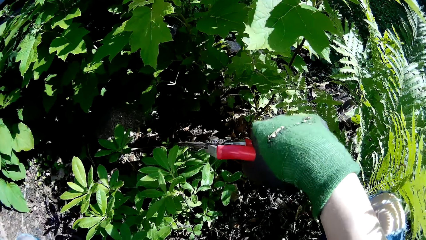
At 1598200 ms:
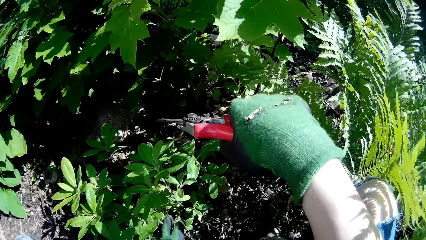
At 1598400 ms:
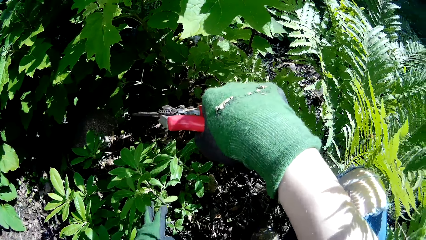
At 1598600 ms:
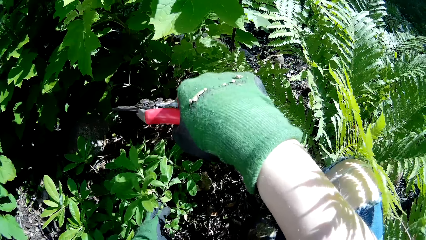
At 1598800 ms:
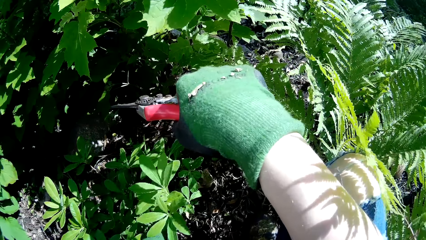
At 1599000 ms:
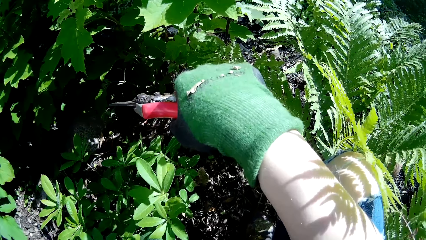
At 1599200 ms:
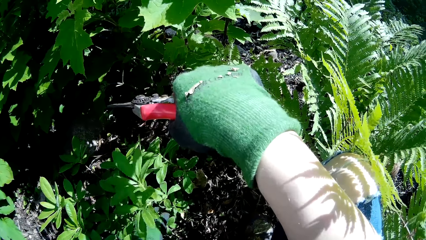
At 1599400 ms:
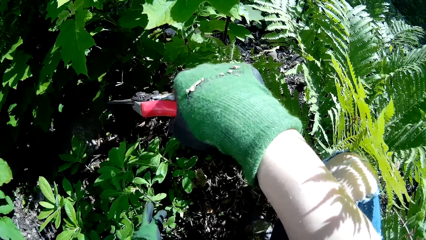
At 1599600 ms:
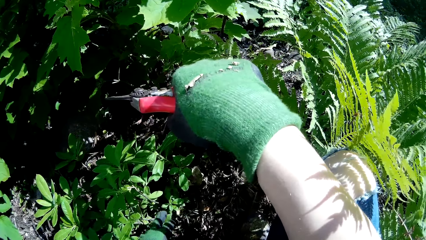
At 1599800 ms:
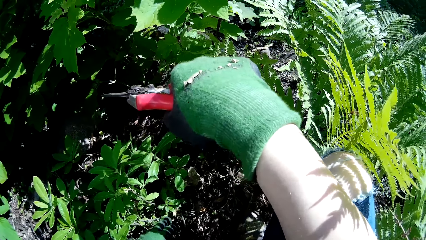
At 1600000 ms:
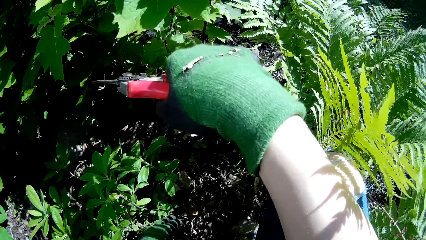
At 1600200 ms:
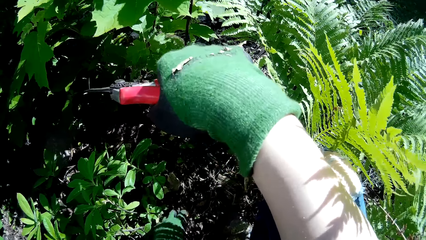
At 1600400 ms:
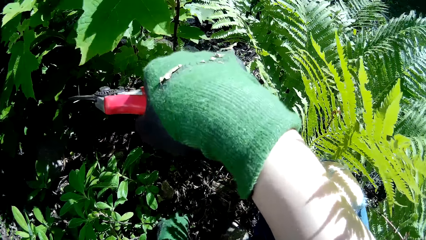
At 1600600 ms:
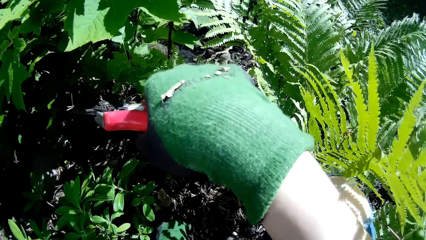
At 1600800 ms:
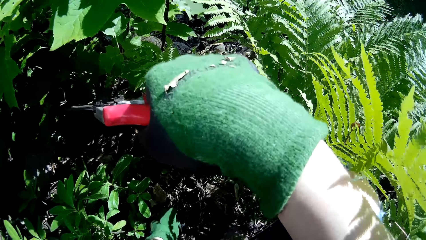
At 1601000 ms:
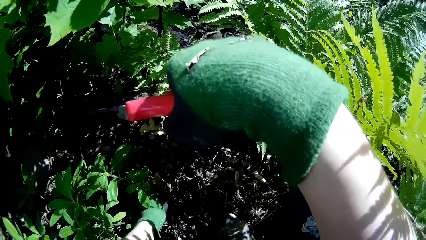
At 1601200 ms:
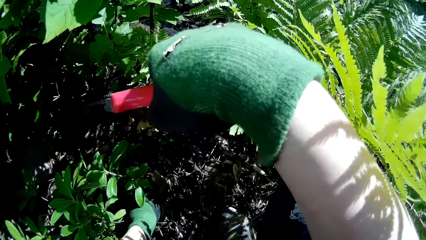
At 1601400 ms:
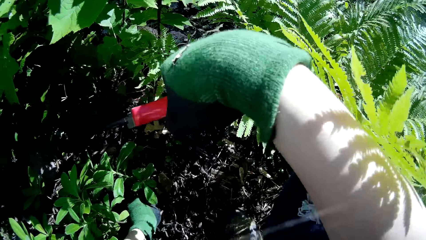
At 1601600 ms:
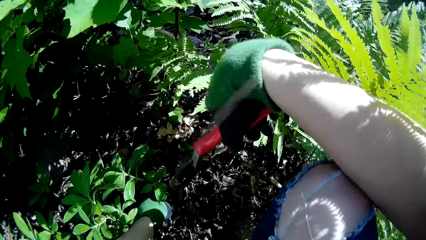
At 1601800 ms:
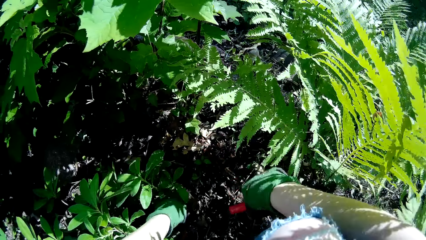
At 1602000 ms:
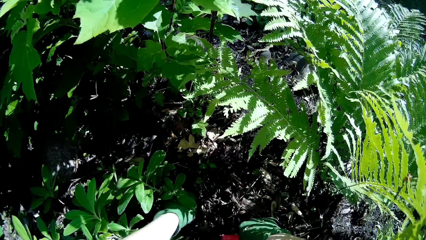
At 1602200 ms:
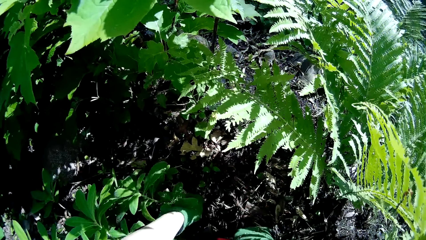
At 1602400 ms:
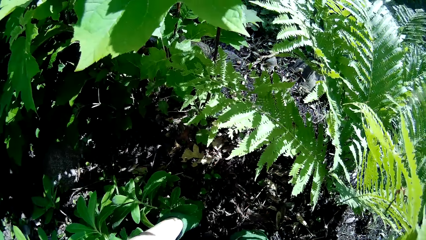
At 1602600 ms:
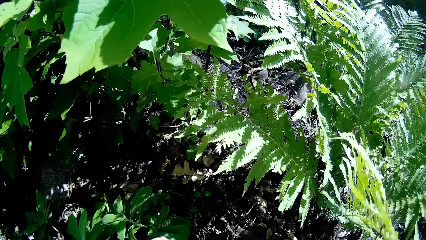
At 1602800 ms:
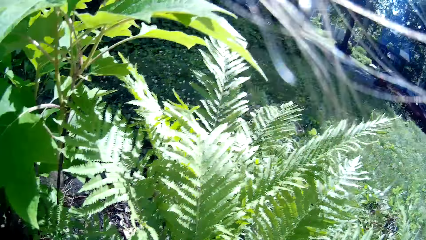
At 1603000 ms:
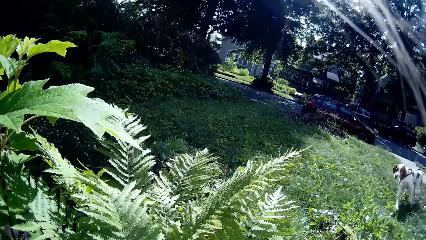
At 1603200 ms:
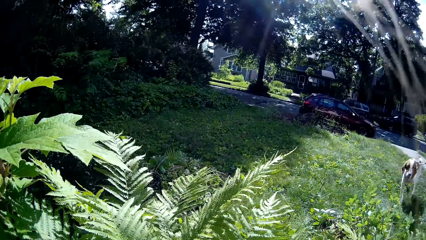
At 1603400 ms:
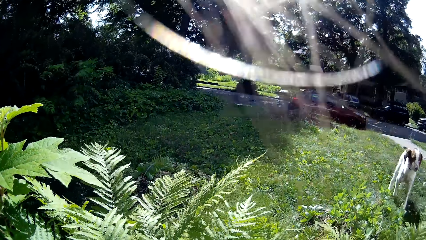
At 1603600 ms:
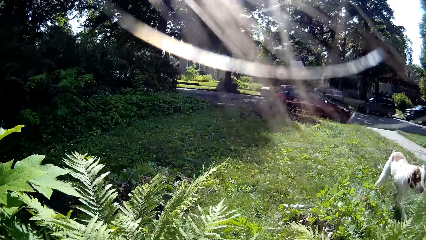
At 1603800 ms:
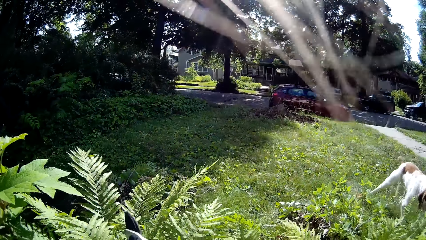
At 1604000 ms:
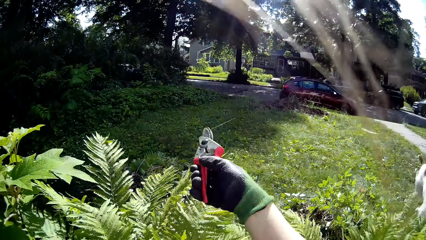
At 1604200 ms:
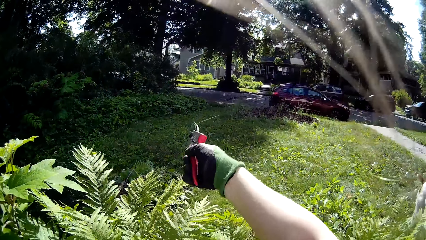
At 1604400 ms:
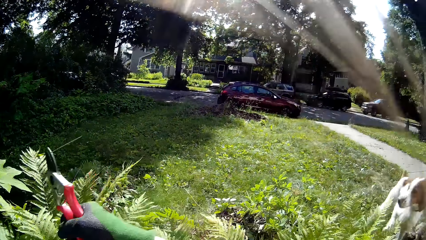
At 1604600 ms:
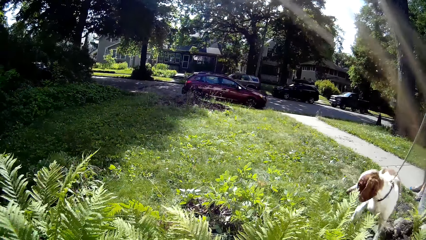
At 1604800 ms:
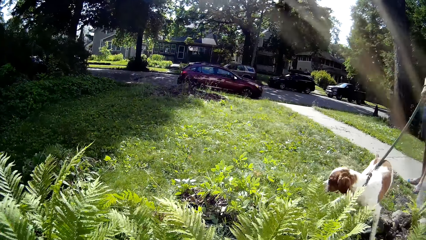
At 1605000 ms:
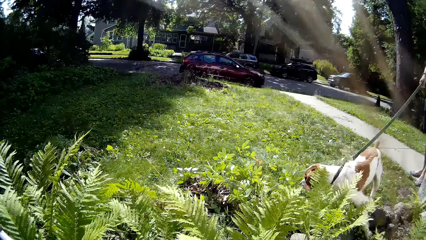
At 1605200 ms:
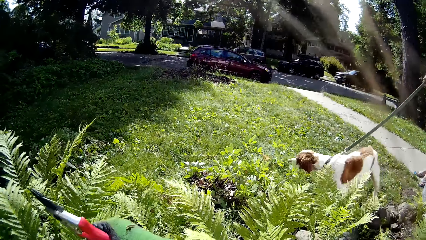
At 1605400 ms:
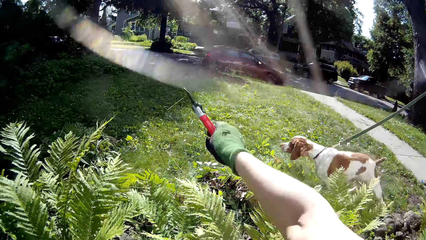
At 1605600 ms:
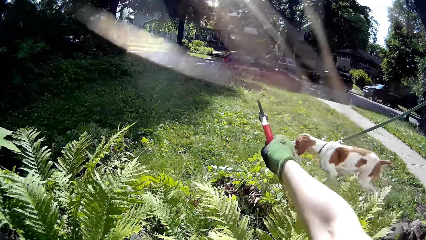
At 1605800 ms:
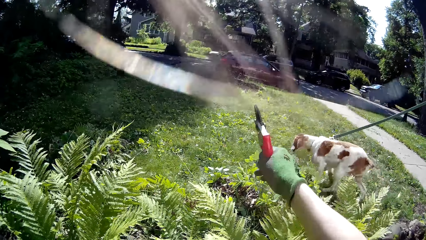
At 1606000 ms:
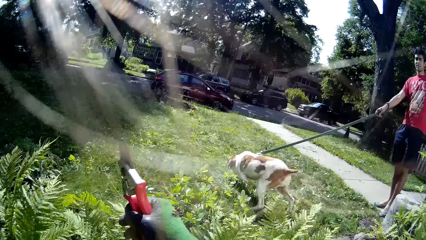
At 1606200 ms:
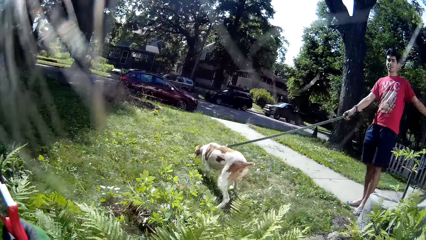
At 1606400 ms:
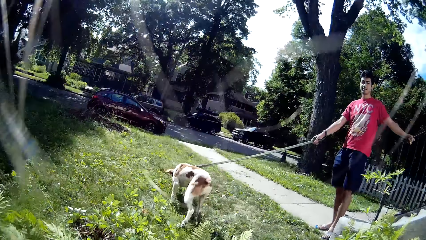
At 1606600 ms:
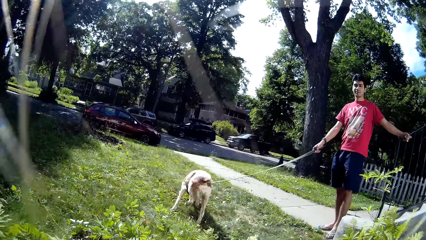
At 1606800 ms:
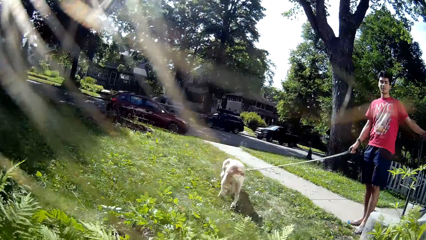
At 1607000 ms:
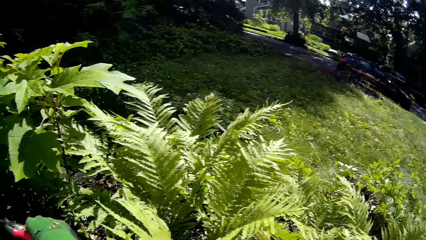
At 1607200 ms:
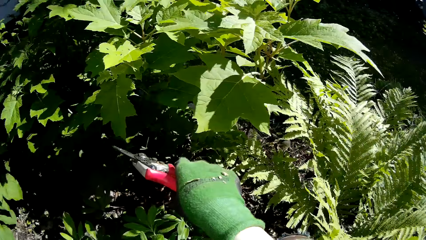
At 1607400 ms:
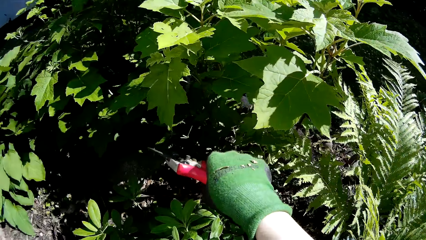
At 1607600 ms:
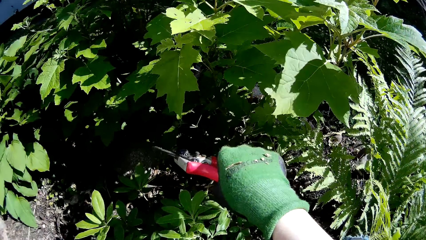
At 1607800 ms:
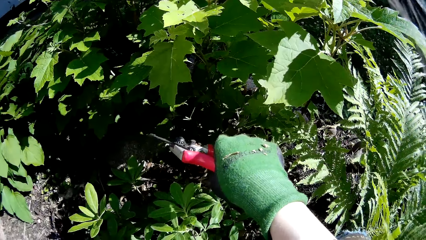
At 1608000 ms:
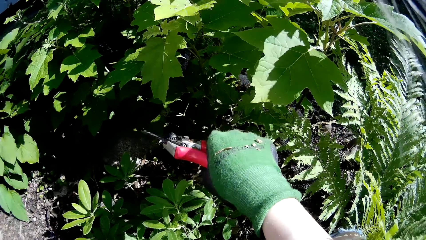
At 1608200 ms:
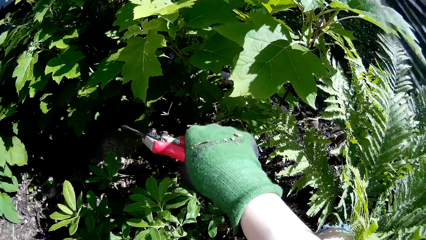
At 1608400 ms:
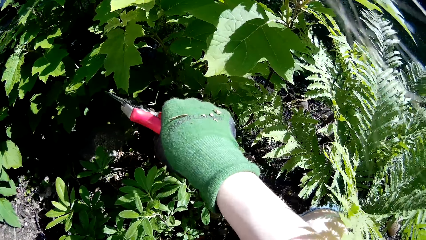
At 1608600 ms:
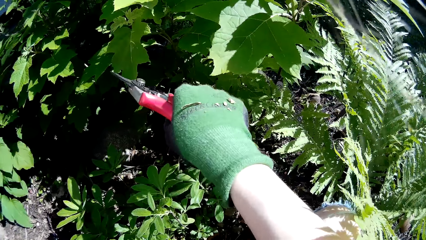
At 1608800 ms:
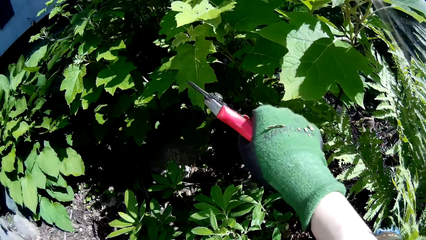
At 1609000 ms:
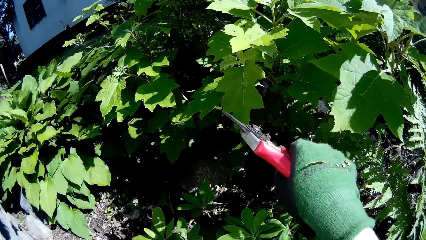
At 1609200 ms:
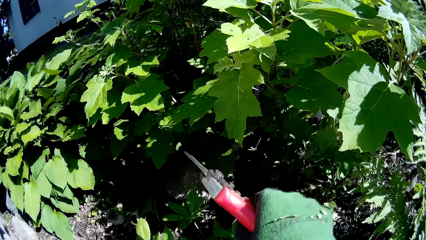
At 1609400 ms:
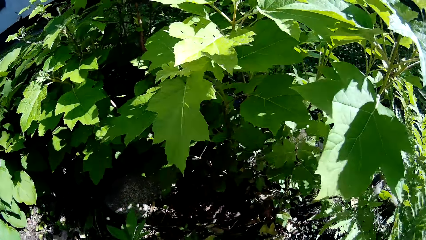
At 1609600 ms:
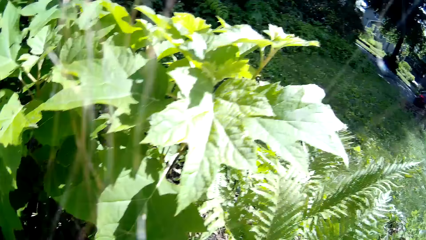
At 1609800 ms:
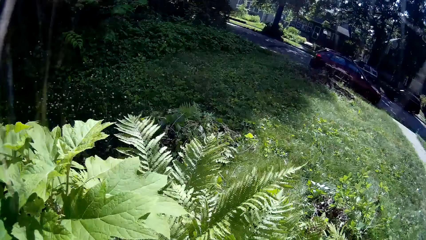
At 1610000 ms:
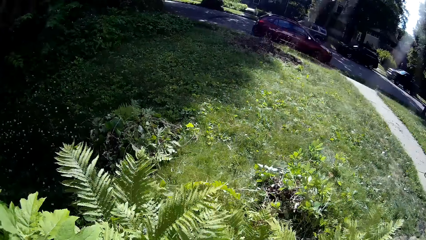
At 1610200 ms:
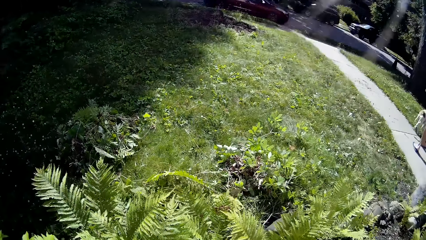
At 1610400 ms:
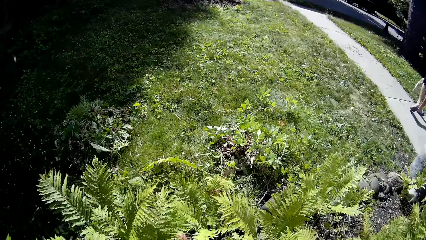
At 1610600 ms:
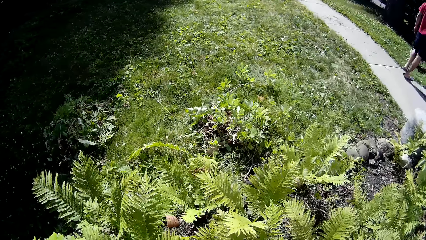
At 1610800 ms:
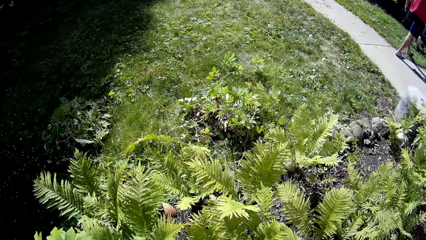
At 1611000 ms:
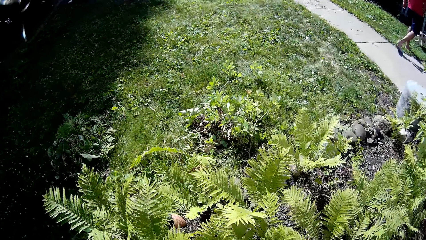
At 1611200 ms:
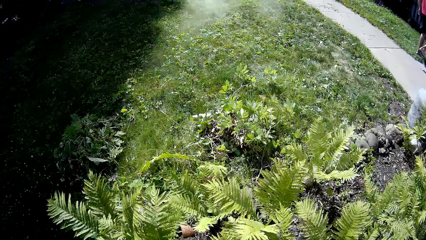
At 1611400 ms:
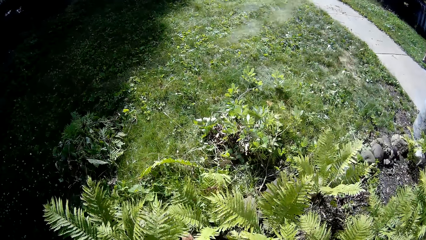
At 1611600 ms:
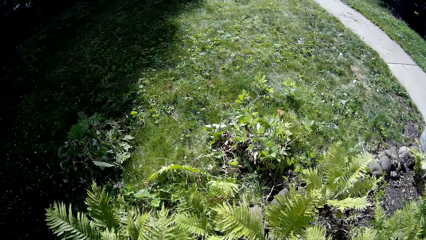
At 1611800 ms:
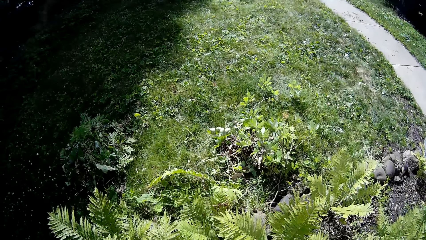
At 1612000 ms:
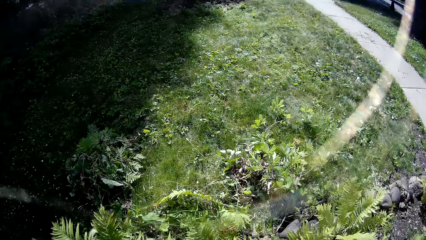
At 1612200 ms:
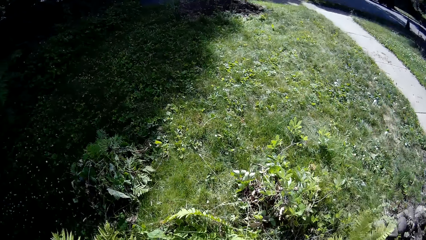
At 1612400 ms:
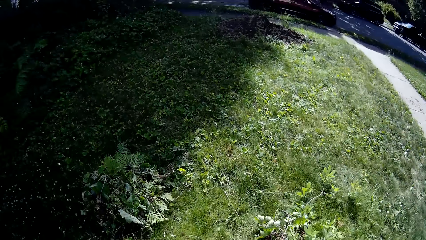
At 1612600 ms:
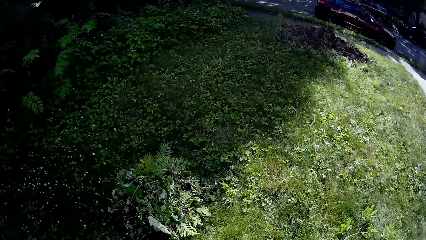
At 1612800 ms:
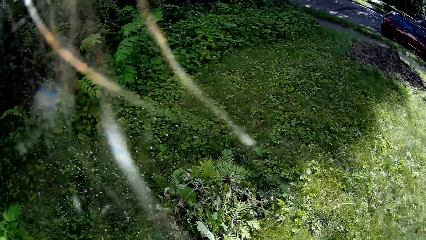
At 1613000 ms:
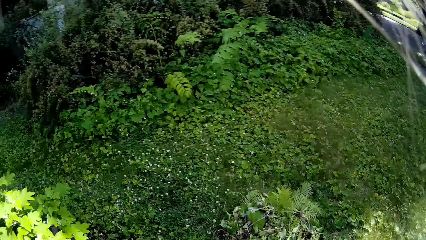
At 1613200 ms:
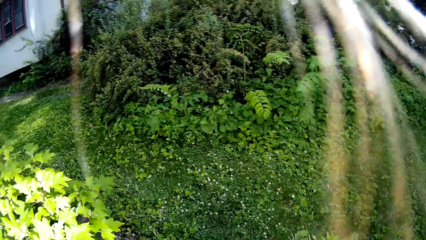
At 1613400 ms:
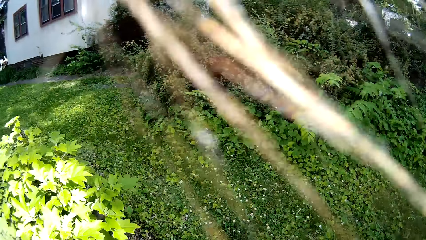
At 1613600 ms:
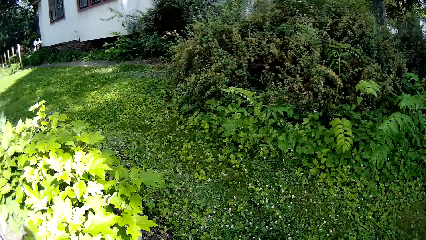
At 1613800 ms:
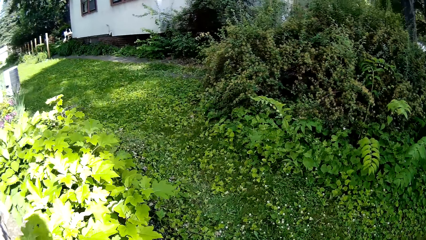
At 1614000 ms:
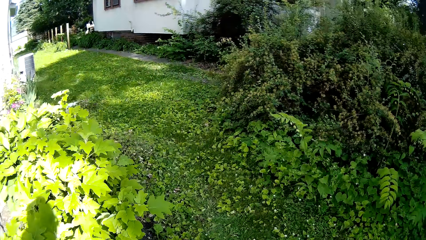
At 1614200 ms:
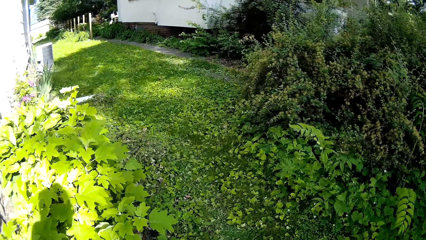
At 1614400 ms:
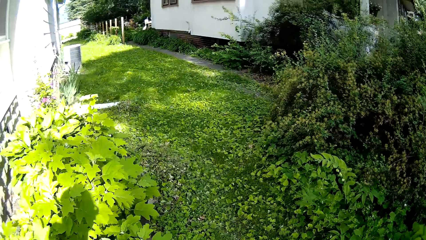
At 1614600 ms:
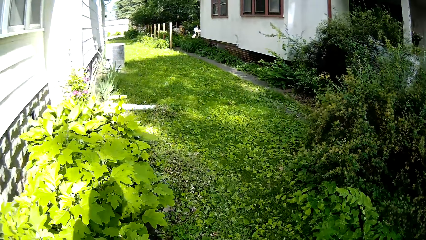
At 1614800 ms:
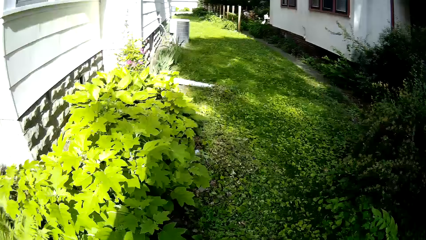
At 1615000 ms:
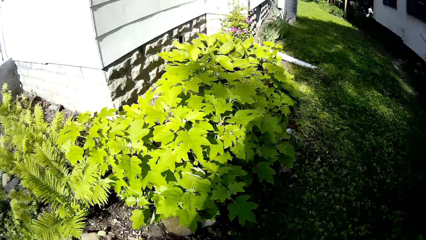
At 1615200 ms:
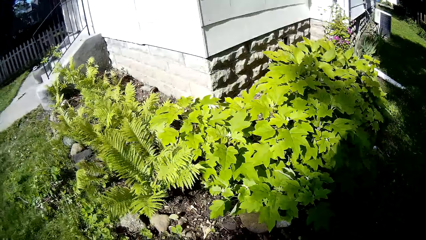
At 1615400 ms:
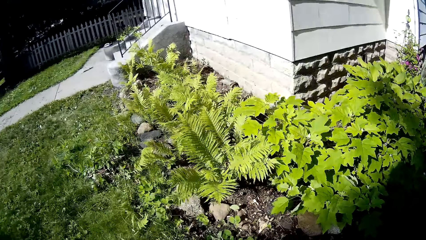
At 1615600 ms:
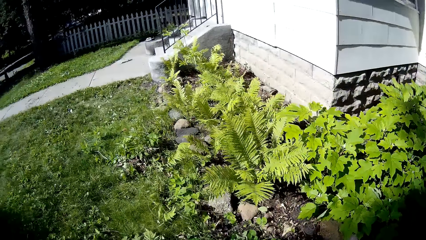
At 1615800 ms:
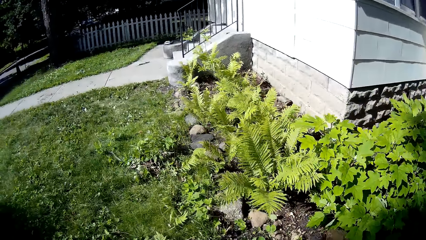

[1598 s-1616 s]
The camera wearer touches a twig with her left hand. She bends the plant. She holds the twig with her left hand. She throws the twig on the ground with the plant cutter in her right hand. She walks around.
